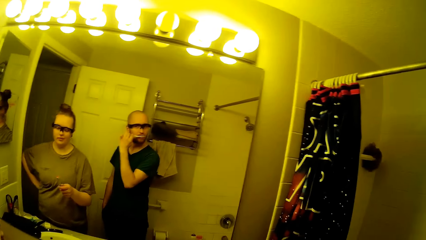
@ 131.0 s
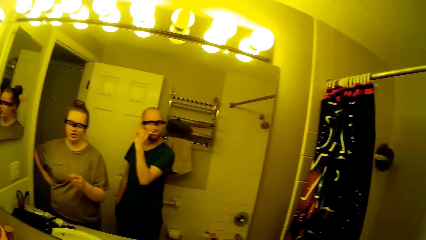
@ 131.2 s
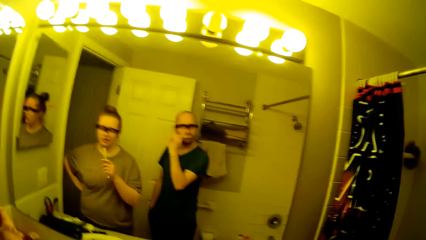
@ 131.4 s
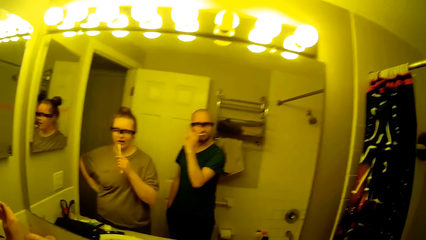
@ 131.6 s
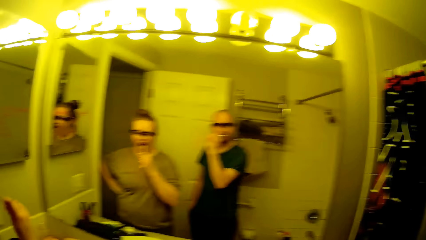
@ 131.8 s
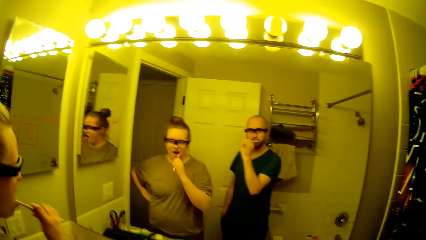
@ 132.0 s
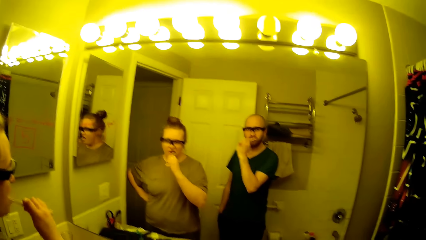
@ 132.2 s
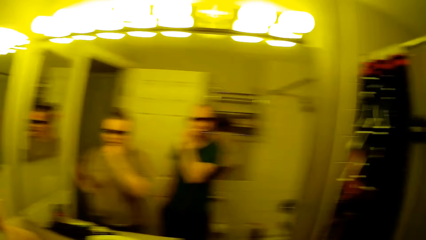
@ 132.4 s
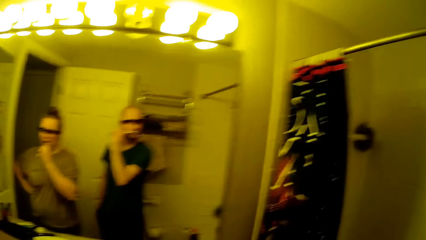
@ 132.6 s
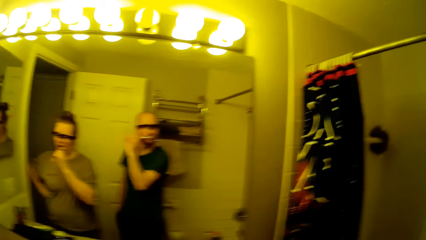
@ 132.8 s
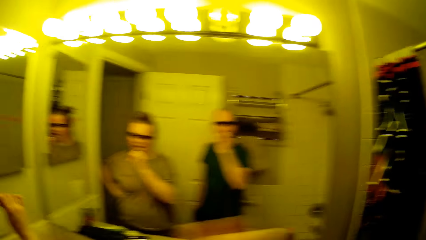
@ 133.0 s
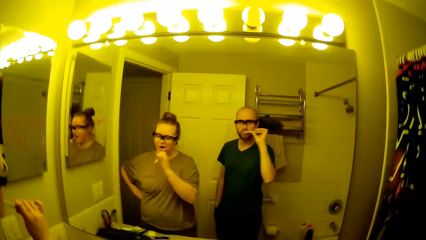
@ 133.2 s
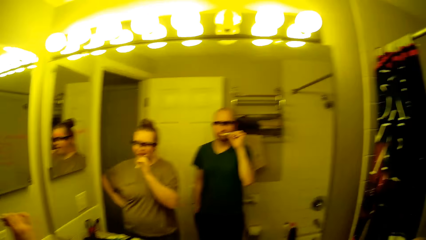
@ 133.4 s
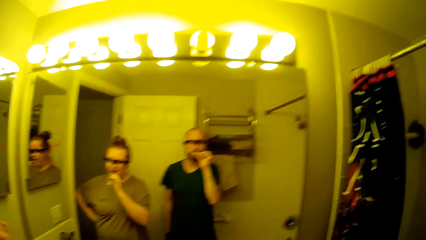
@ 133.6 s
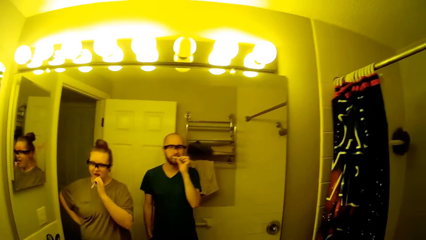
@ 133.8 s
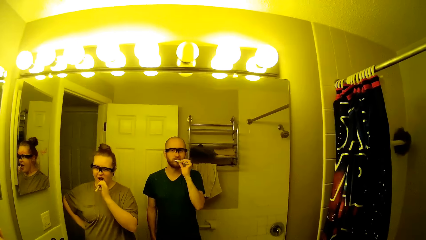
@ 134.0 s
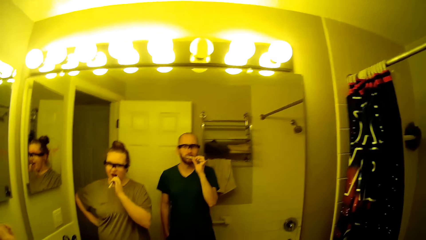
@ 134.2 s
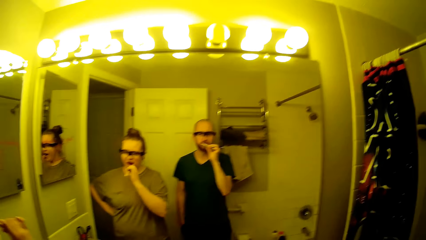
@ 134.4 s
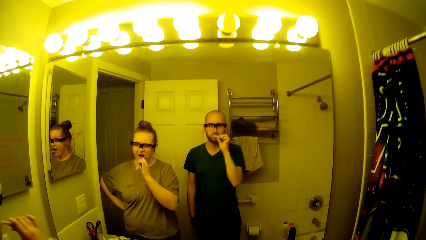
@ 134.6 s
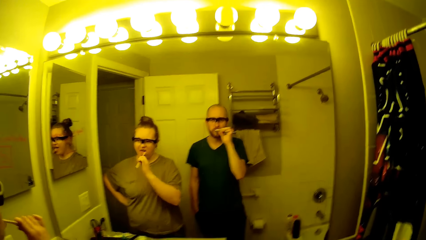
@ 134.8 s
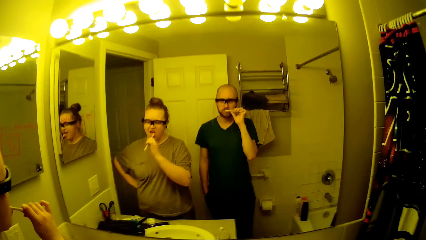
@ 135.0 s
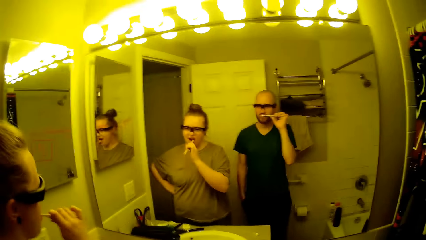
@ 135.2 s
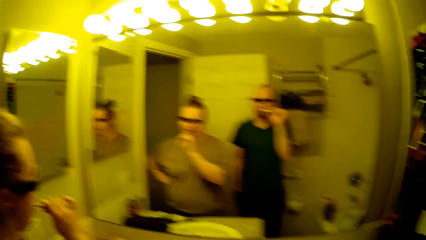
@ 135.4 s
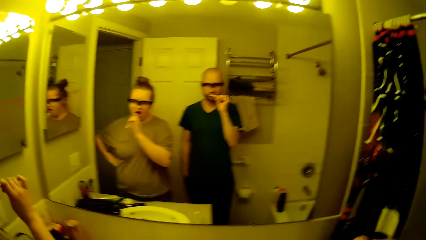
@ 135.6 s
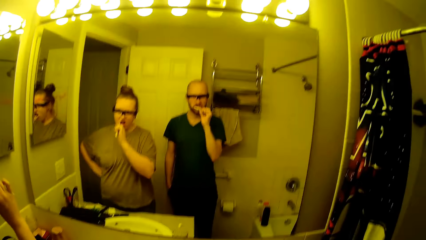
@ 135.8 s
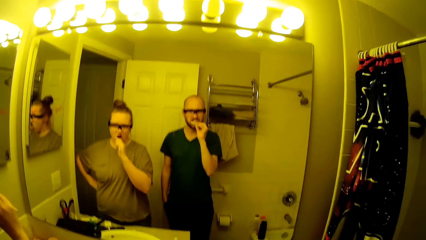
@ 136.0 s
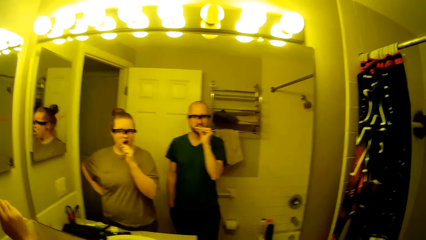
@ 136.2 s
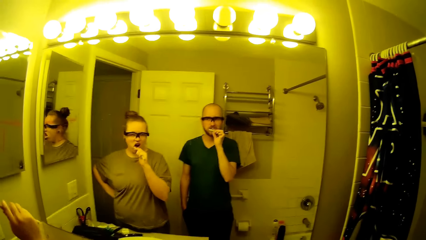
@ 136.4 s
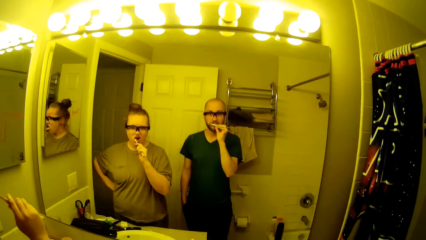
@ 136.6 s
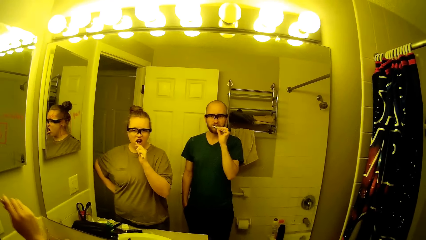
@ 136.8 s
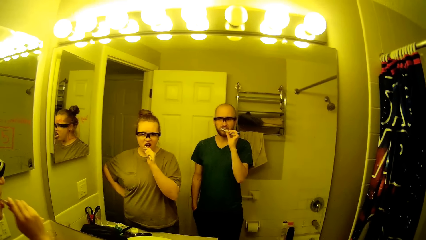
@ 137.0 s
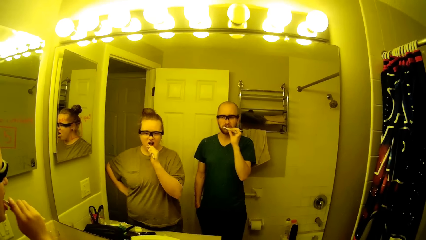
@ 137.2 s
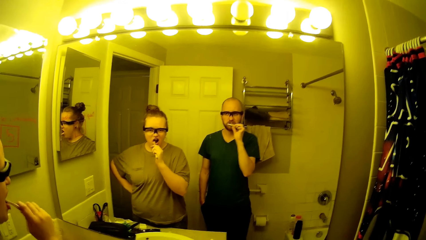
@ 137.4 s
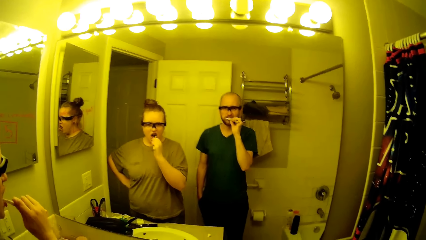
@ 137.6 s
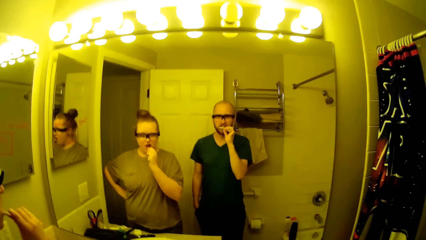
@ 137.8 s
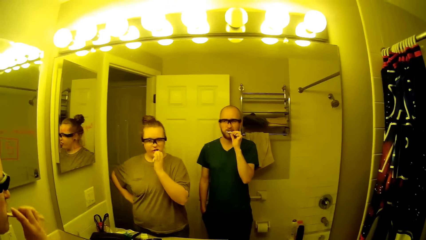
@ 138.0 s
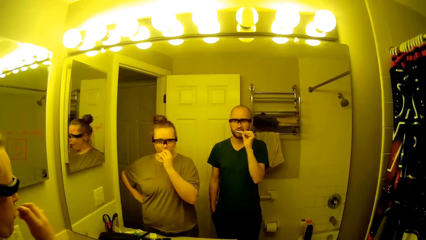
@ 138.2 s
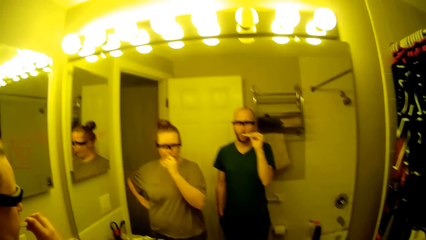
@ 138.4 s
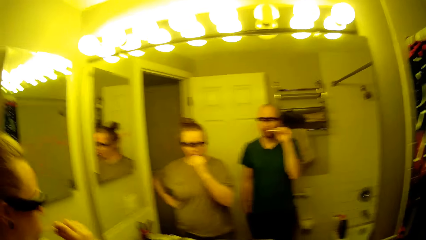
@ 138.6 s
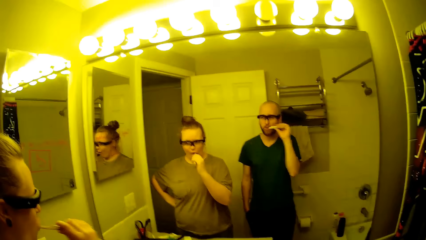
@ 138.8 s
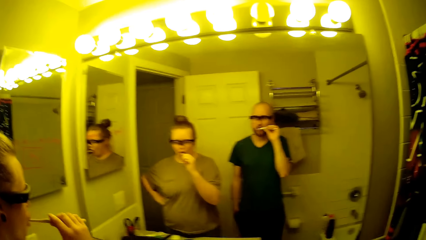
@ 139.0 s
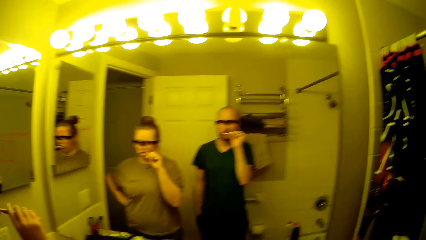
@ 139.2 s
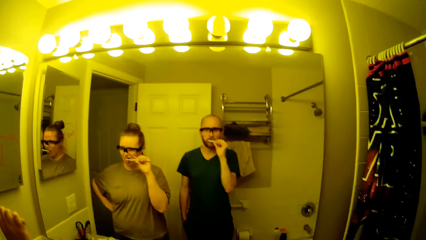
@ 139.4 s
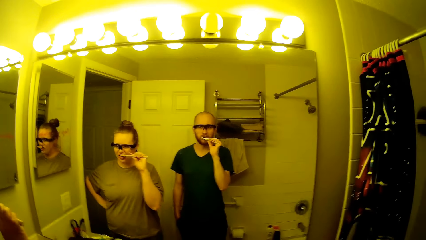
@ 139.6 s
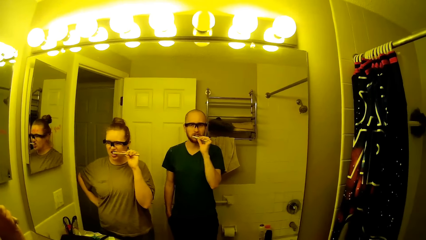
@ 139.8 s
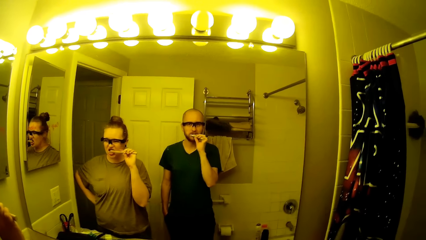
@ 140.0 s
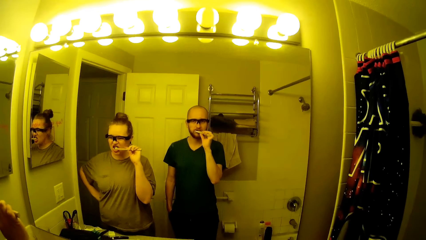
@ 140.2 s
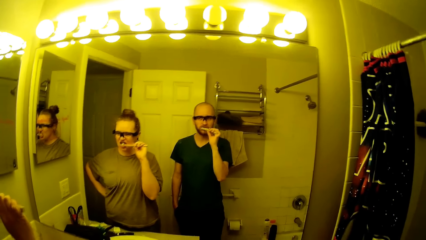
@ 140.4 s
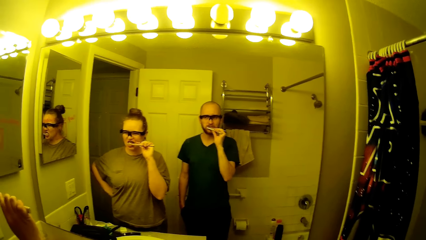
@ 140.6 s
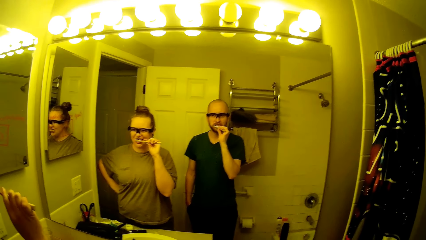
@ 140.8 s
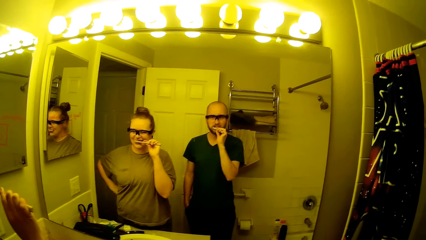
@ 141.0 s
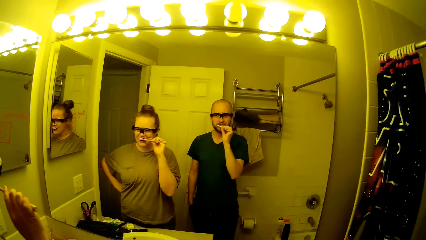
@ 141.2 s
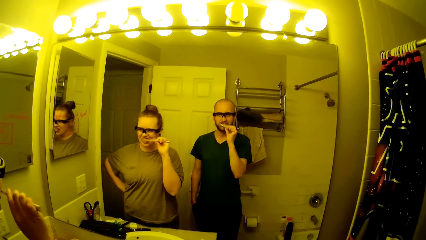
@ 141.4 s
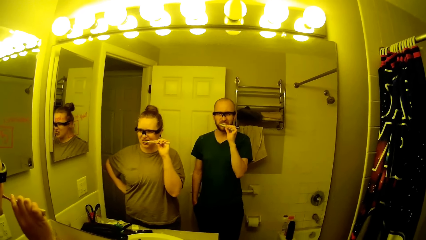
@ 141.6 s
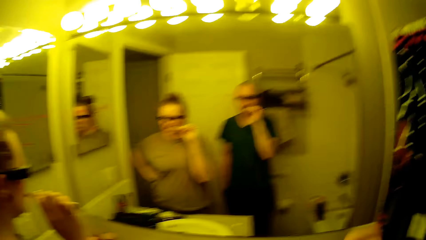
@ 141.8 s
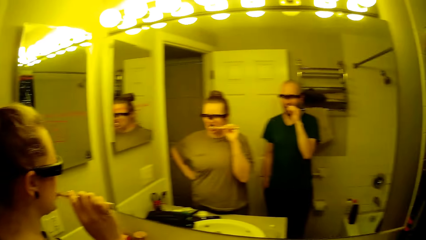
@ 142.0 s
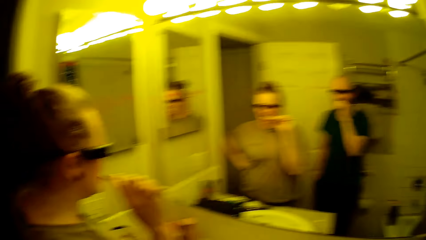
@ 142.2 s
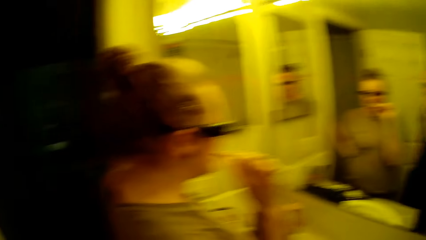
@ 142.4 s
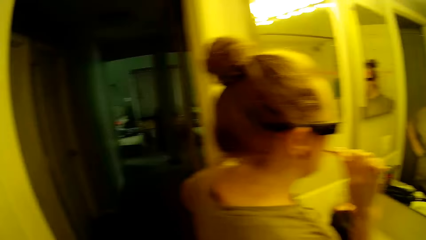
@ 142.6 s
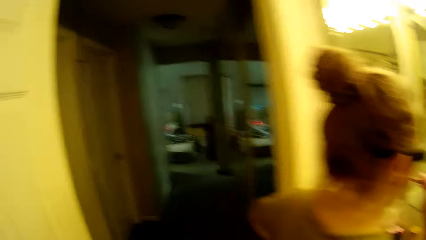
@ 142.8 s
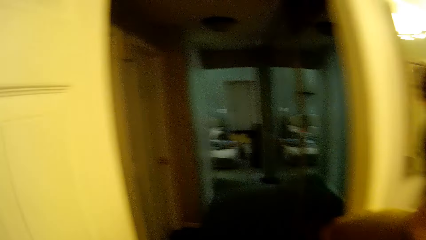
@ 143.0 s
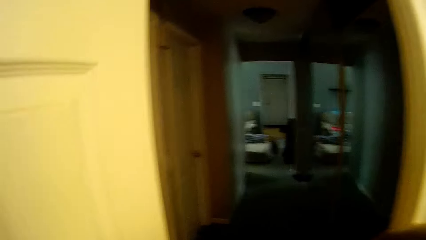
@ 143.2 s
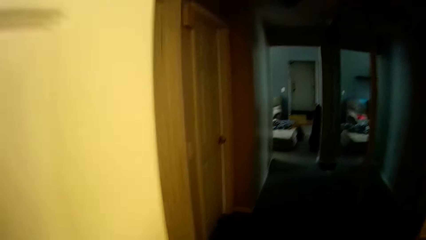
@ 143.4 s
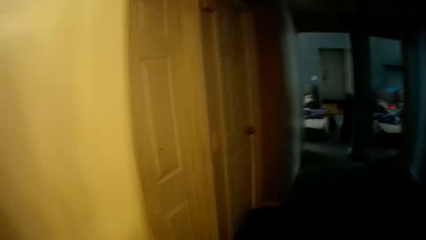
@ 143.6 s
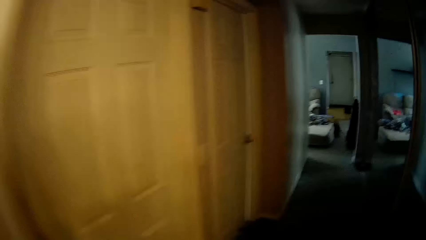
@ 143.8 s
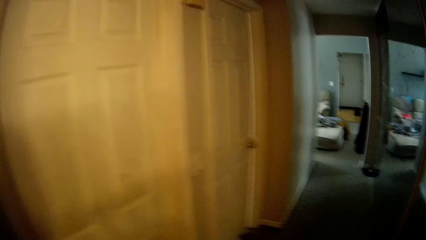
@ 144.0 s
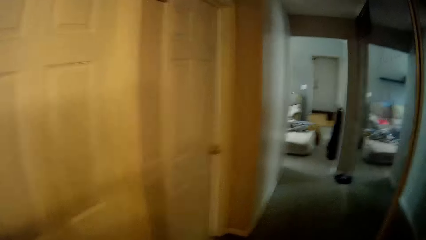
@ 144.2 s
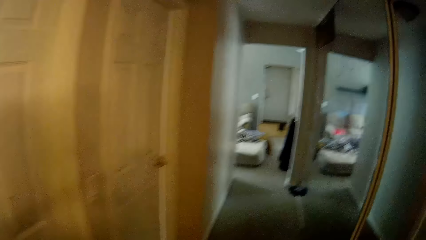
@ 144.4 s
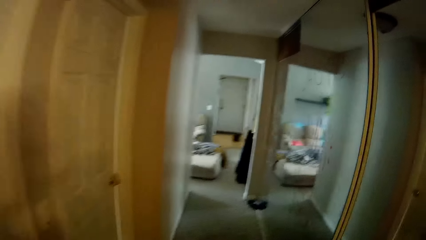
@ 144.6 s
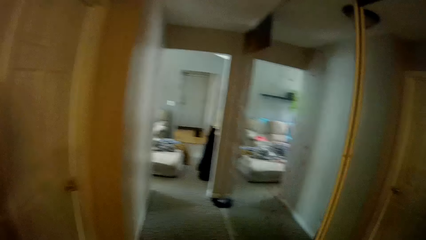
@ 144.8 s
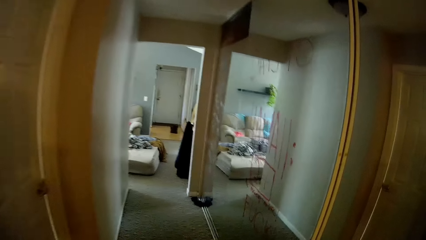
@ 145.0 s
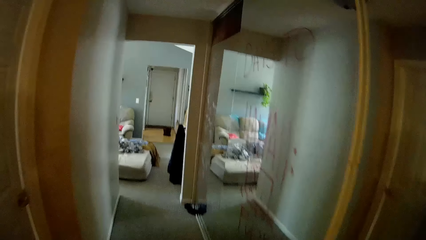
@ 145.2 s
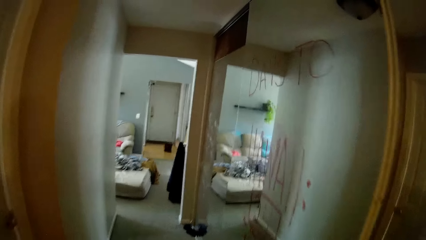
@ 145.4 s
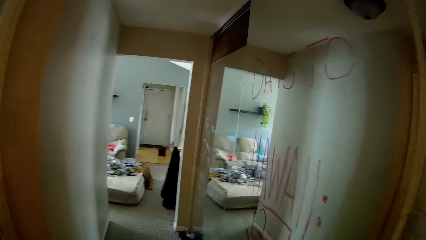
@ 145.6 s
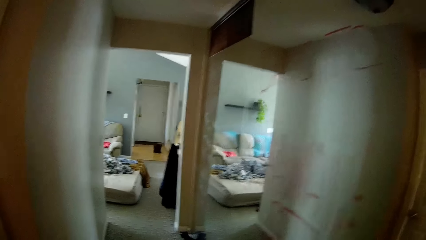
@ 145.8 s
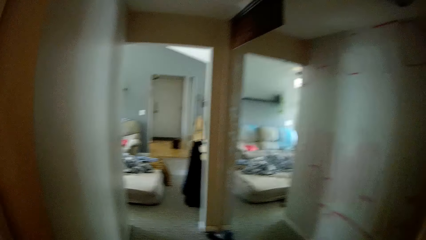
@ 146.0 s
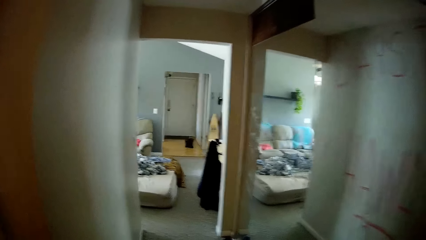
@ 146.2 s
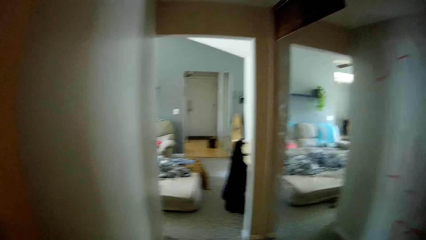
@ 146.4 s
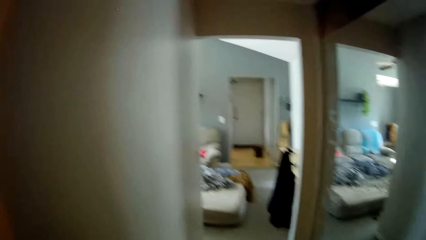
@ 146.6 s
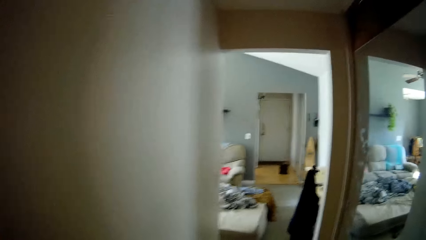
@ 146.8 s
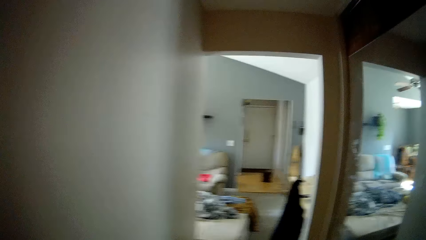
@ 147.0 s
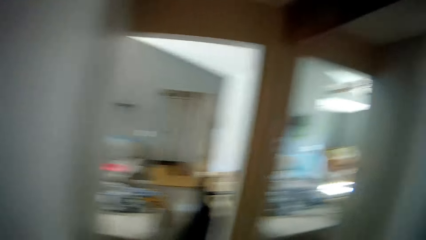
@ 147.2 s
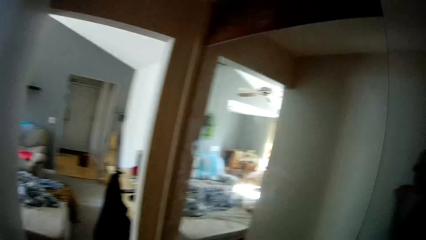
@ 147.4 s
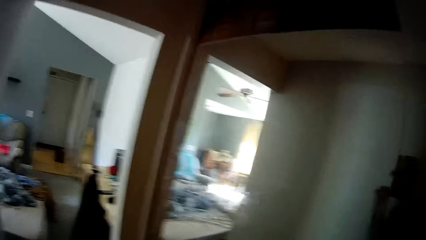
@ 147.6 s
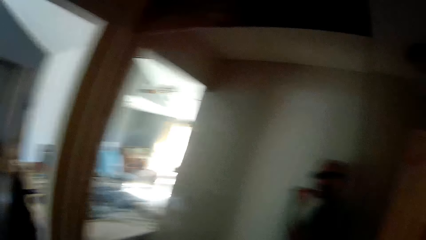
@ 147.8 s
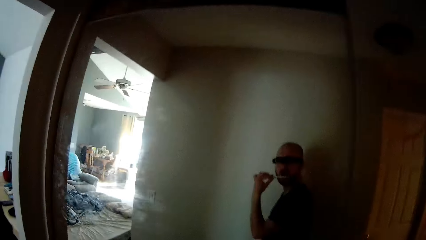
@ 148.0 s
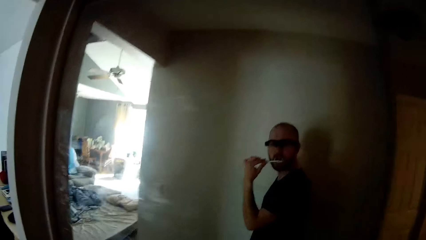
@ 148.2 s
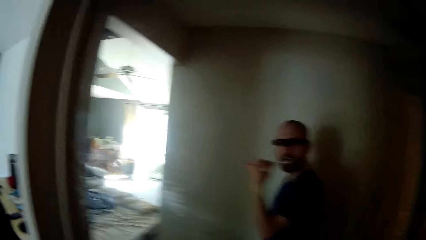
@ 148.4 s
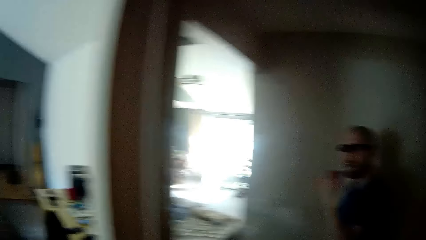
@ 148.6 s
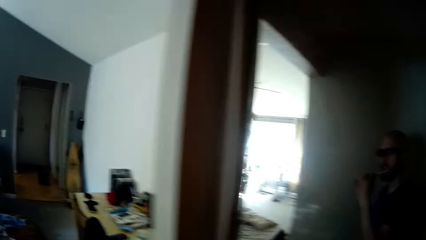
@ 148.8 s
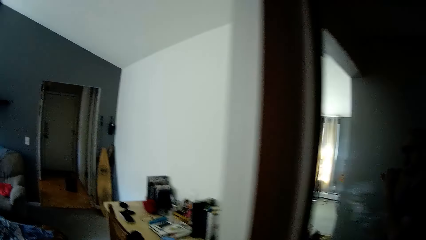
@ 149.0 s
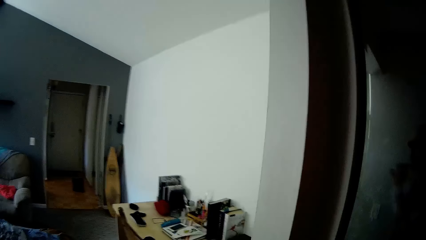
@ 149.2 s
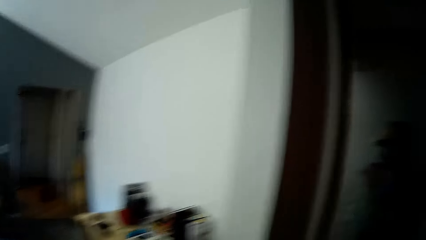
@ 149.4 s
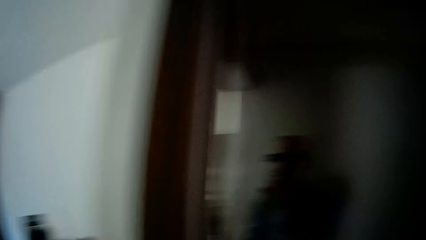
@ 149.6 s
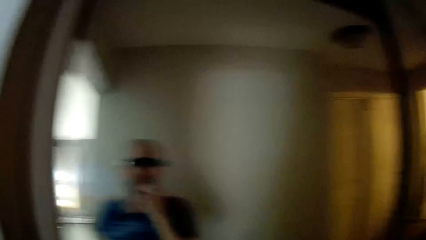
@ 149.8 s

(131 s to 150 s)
The woman brushes her teeth with the toothbrush in her right hand. The camera wearer walks through the hallway from the toilet.
